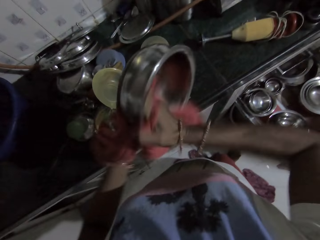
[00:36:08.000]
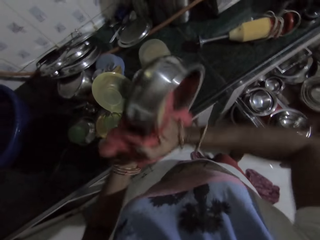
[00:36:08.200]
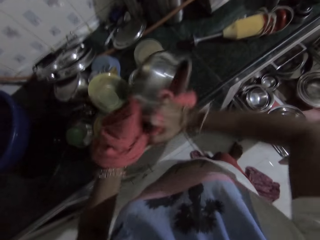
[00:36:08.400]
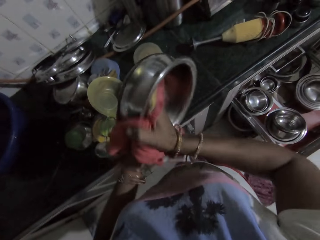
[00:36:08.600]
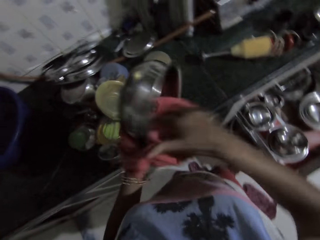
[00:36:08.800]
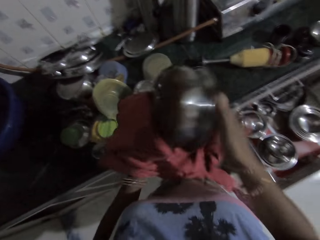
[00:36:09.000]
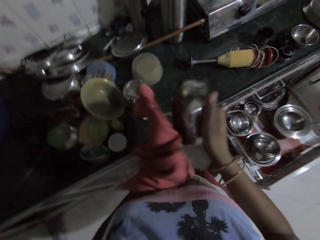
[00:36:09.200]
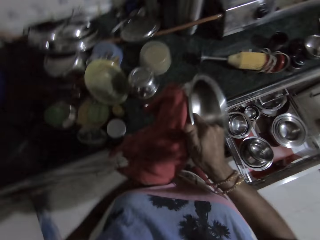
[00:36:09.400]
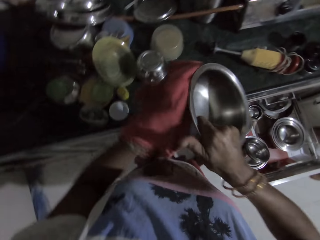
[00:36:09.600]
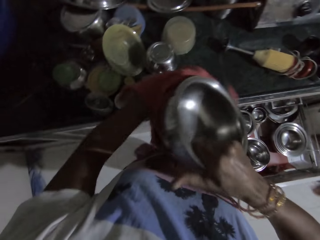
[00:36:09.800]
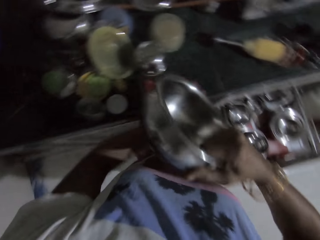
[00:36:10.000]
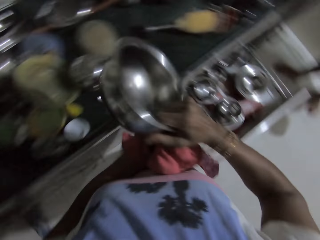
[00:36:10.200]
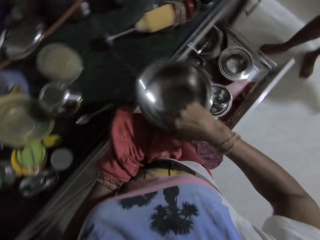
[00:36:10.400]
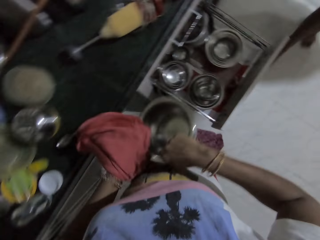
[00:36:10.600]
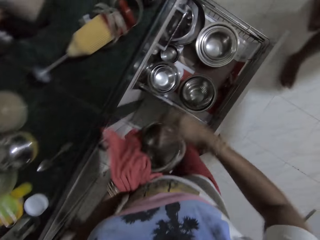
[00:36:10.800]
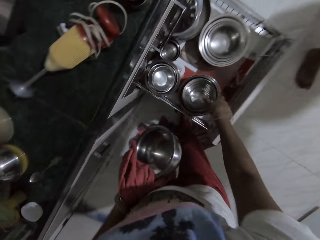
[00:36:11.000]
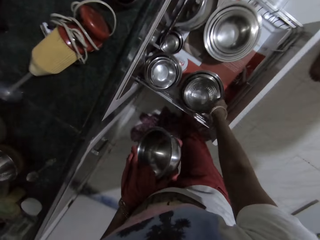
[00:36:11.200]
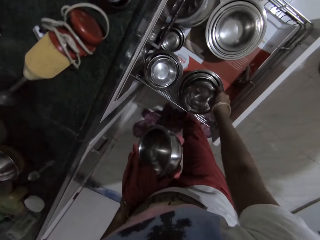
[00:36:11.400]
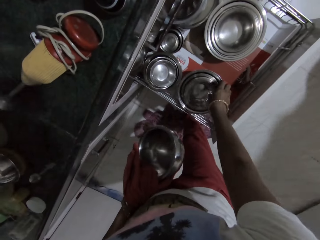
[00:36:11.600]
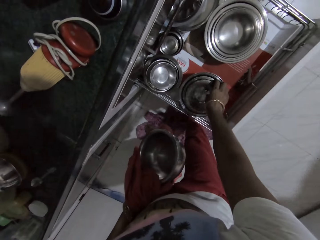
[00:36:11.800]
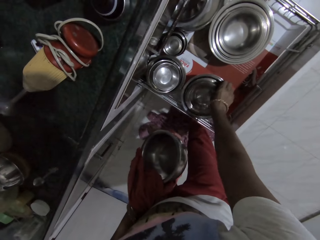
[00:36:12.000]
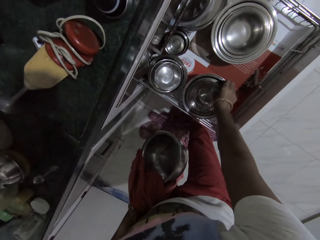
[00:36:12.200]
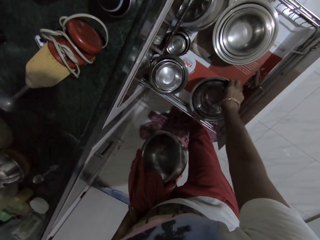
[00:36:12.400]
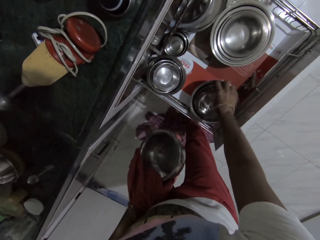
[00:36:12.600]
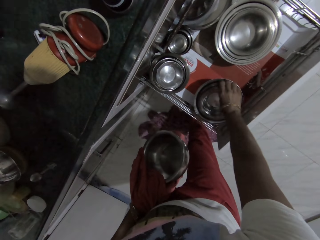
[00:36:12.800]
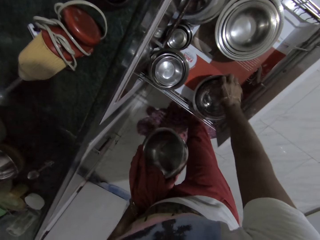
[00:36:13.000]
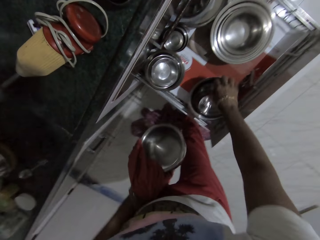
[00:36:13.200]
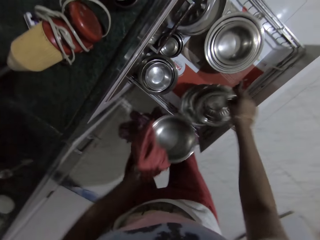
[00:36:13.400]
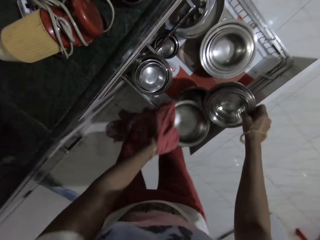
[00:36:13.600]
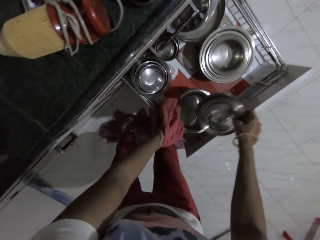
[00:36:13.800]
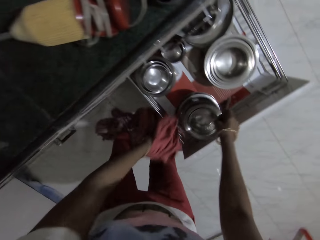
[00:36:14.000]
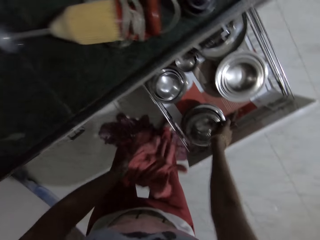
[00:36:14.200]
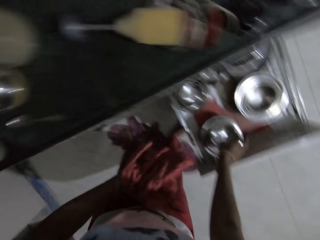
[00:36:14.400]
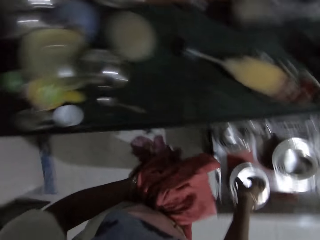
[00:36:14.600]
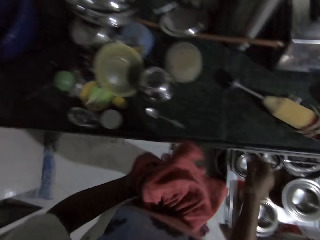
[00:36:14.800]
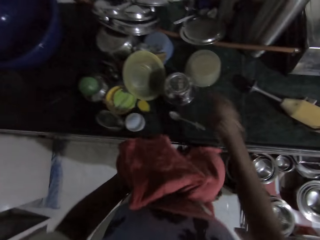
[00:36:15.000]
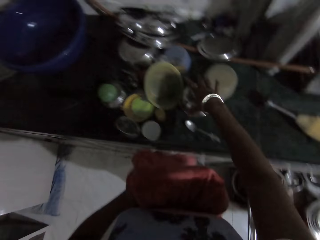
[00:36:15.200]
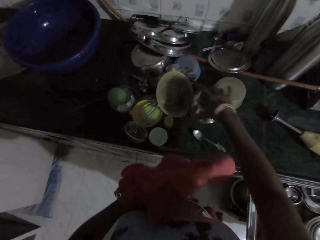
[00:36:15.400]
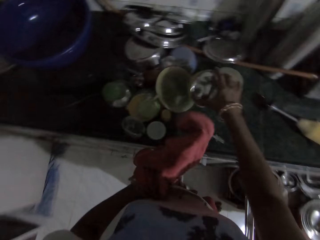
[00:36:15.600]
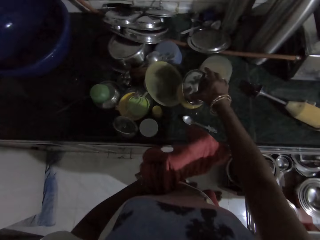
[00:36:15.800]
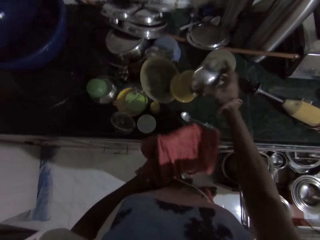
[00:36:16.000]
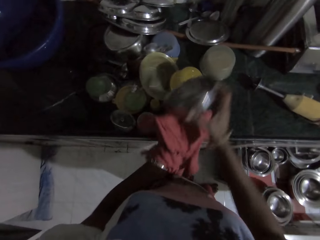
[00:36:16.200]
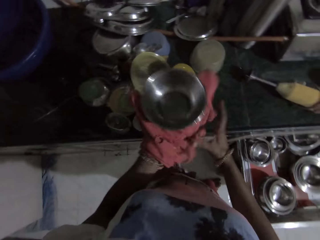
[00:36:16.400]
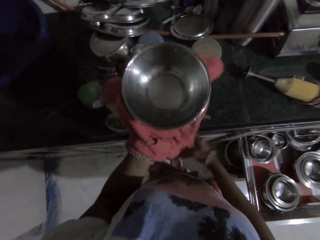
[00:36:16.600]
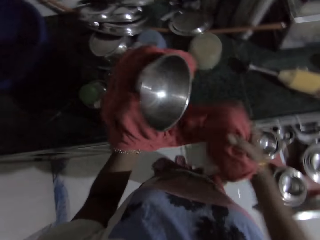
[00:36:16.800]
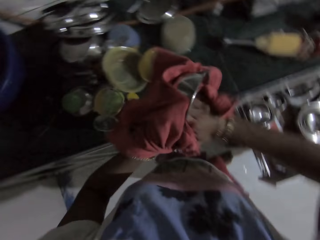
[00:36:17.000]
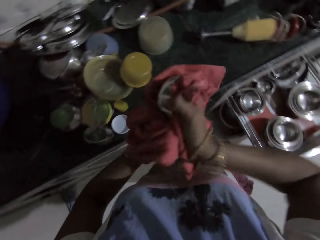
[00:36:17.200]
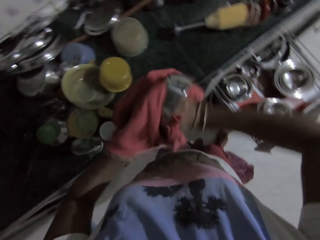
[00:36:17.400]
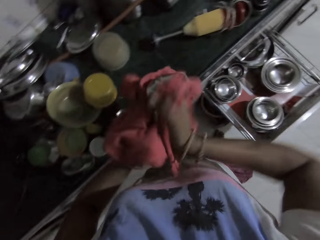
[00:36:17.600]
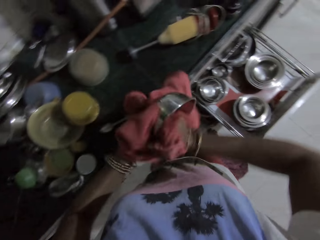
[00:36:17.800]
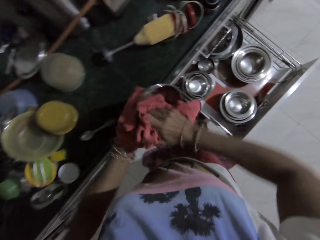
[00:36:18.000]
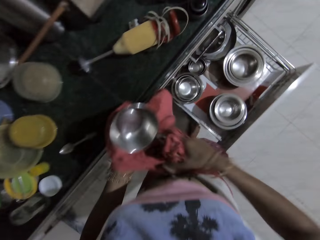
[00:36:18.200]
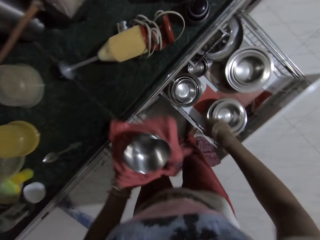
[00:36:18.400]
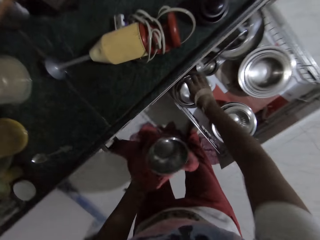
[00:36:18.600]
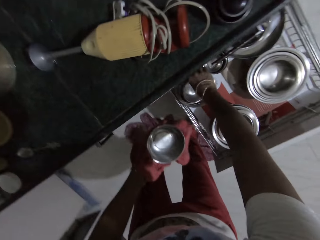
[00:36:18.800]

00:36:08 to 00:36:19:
The camera wearer picks some plates from the kitchen cabinet with her right hand. She puts bowls together. She drops the plate in the kitchen cabinet with her left hand. She drops the plates in the kitchen cabinet with her right hand. She picks up a stainless bowl from the cabinet with her right hand. She drops the stainless bowl in her left hand with her right hand. She holds the hem of the cloth in her left hand with her right hand. She cleans the stainless bowl in her left hand with the hem of the cloth in her right hand.

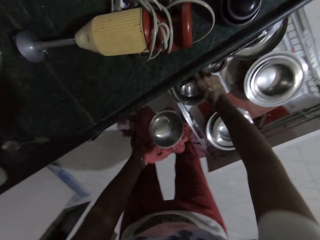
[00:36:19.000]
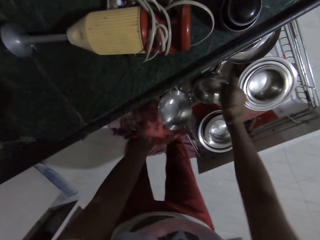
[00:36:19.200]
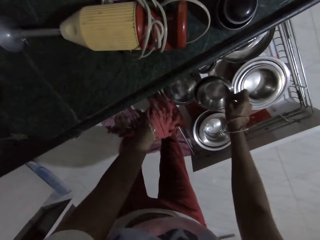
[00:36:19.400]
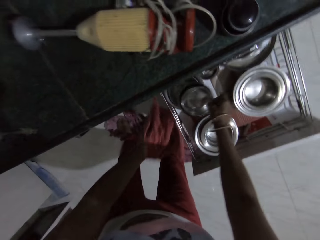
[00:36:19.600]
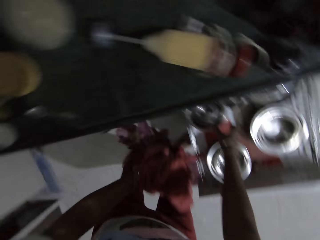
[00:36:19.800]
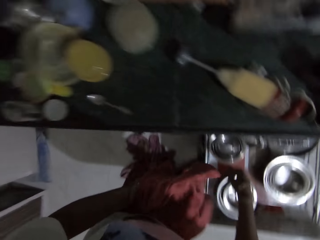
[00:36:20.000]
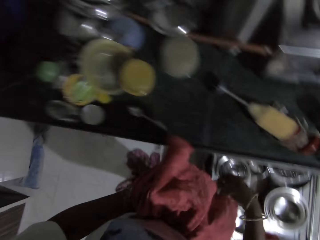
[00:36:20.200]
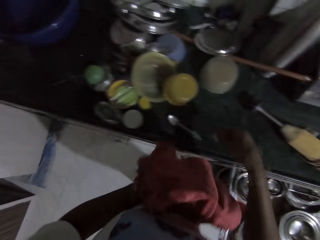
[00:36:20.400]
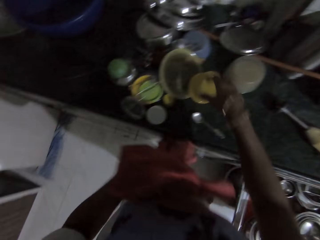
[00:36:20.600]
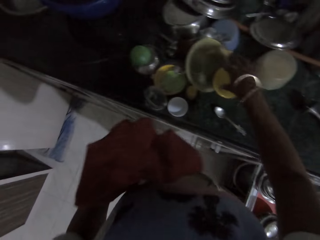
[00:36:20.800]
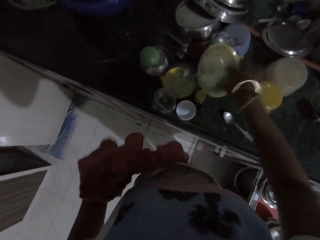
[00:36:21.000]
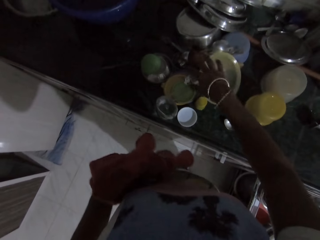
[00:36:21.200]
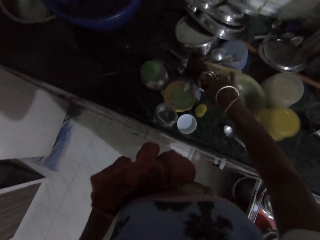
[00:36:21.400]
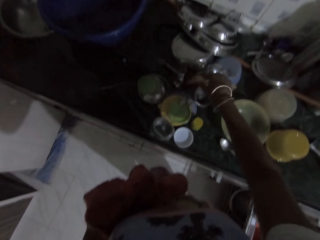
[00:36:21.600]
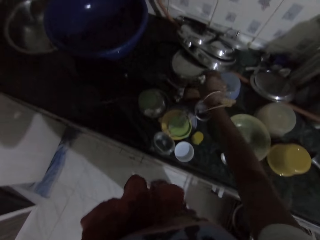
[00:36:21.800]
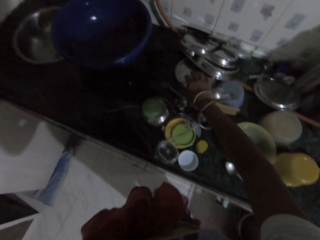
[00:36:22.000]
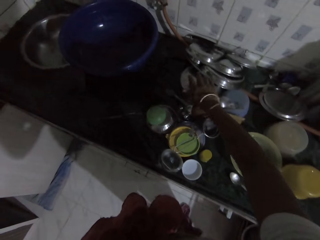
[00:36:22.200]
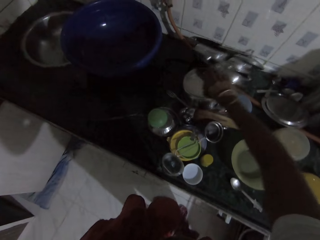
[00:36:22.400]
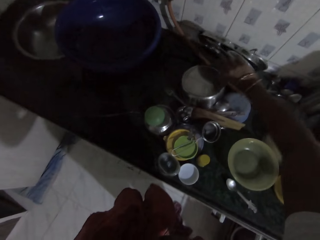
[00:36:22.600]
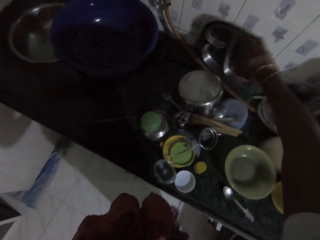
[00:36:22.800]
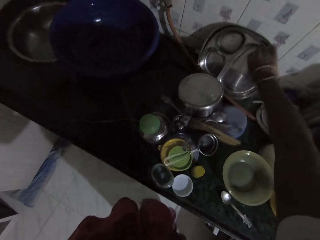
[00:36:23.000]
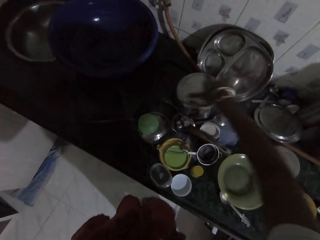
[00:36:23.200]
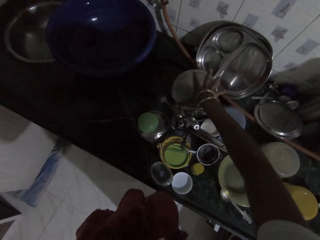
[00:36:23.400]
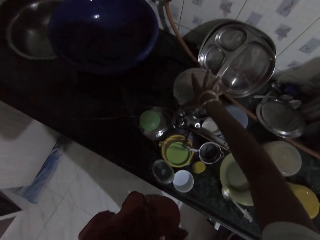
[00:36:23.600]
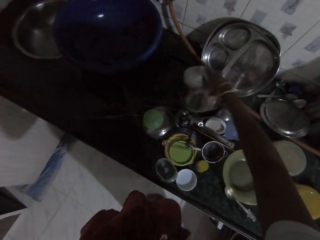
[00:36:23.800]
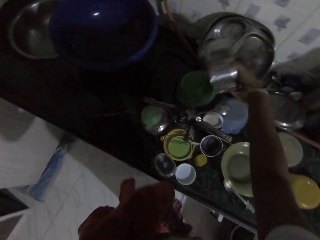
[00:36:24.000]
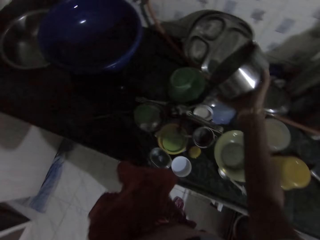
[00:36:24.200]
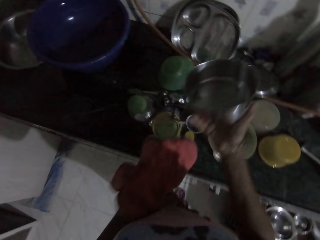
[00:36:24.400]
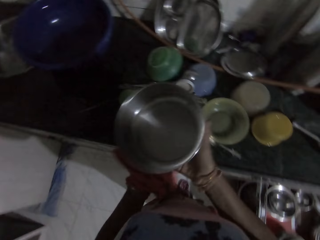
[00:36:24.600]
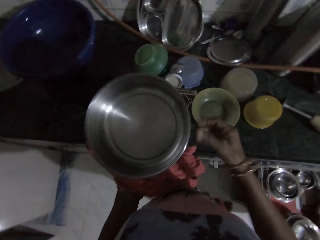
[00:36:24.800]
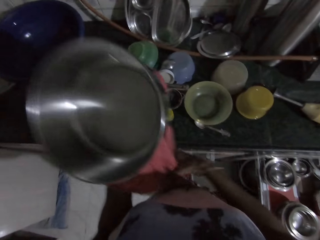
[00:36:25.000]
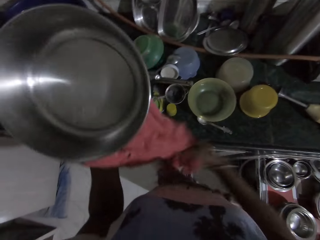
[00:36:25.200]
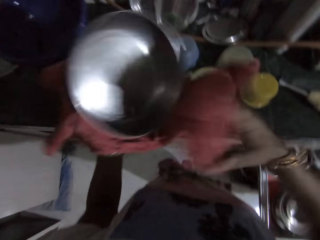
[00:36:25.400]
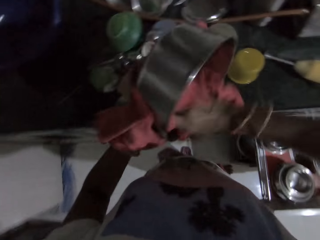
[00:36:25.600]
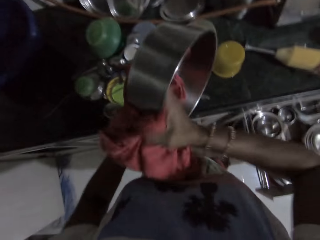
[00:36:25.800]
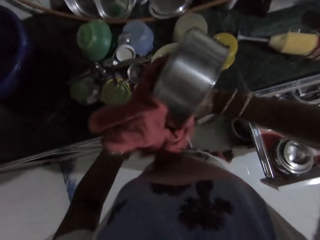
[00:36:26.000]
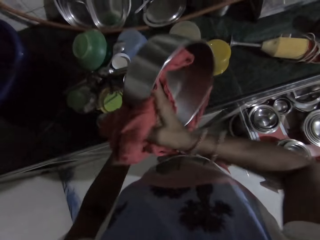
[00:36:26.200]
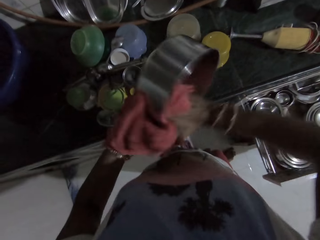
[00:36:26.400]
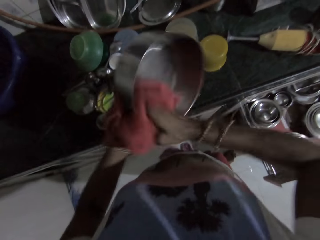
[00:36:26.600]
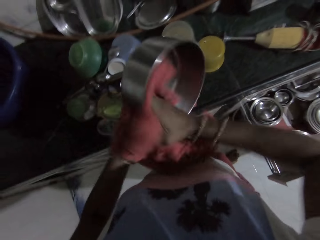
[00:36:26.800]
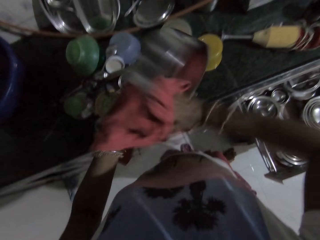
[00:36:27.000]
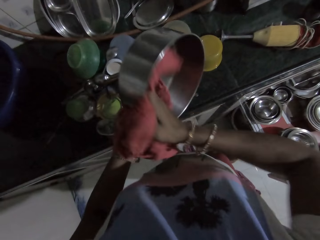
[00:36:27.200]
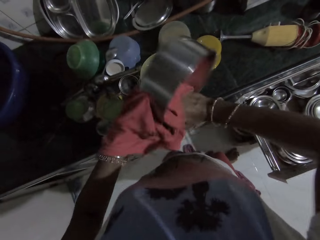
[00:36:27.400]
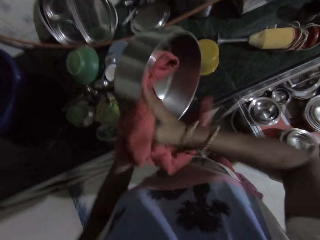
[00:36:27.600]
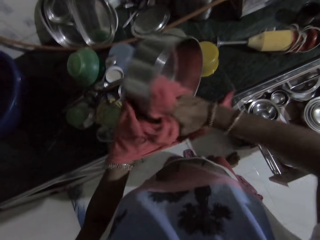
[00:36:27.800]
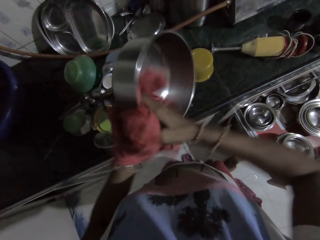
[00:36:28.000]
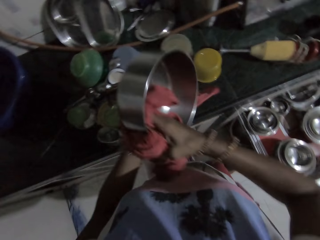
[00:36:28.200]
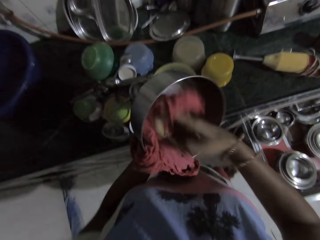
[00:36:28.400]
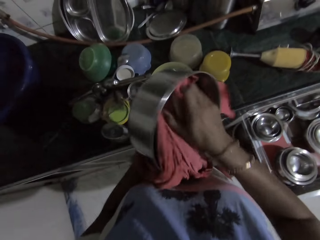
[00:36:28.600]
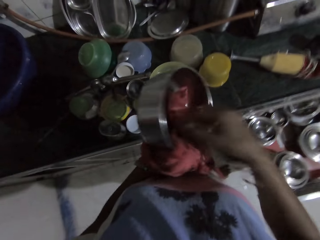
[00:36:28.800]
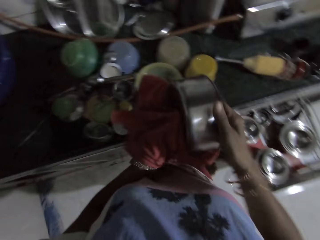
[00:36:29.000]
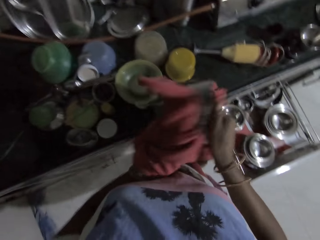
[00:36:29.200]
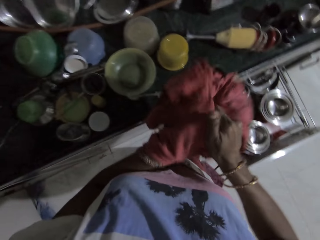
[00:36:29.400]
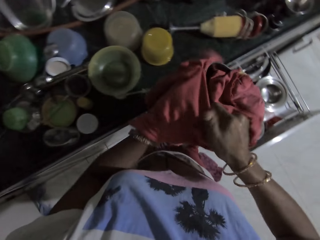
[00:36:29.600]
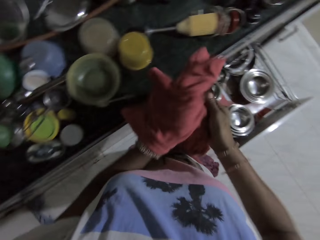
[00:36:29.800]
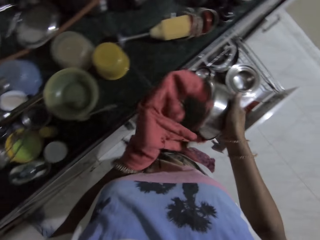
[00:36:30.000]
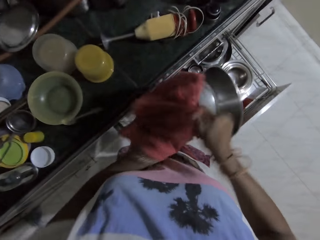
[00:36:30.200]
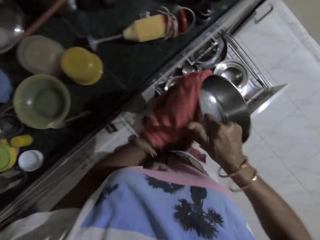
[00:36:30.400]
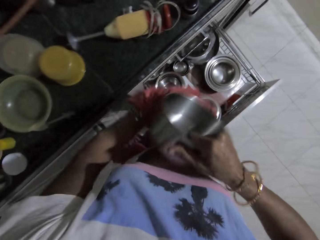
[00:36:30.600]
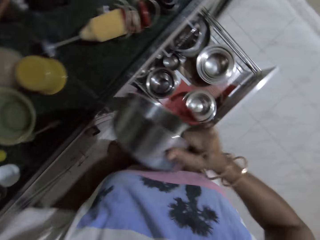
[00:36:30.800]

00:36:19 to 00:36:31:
The camera wearer picks some stainless bowls from a stack of stainless bowls in the drawer with her right hand. She drops the stainless bowl in her left hand on the stack of stainless bowls in the drawer. She drops the stainless bowls in her right hand on the stack of stainless bowls in the drawer. She shifts a plastic bowl on the cabinet with her right hand. She shifts the plastic bowl on the cabinet with her right hand again. She shifts a stainless ware on the cabinet with her right hand. She flips lids on the countertop. She picks a stainless bowl from the cabinet with her right hand. She drops the stainless bowl in her right hand on the cloth in her left hand. She holds the hem of the cloth in her left hand with her right hand. She cleans the stainless bowl in her left hand with the hem of the cloth in her right hand. She passes the stainless bowl in her left hand to her right hand. She cleans the stainless bowl in her right hand with the cloth in her left hand.
